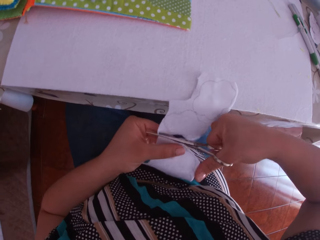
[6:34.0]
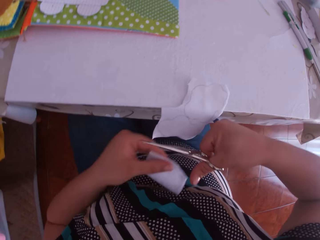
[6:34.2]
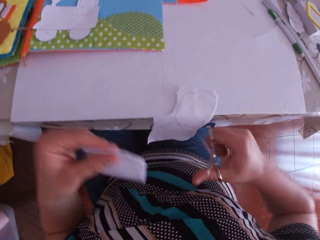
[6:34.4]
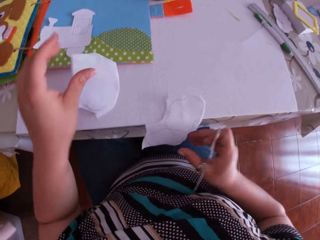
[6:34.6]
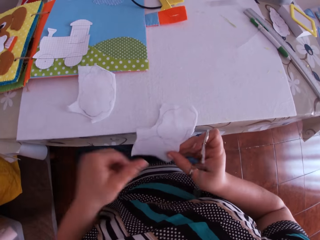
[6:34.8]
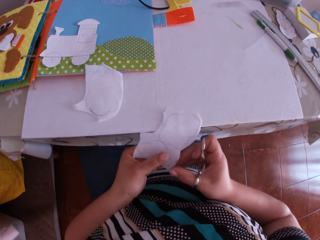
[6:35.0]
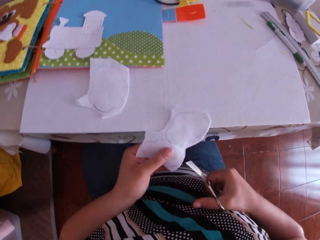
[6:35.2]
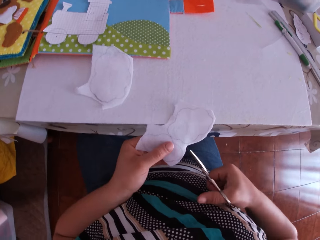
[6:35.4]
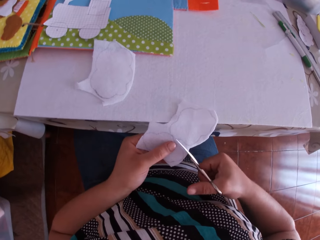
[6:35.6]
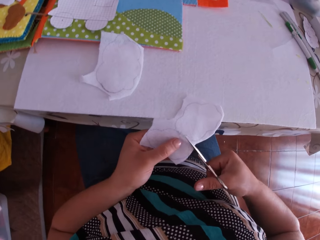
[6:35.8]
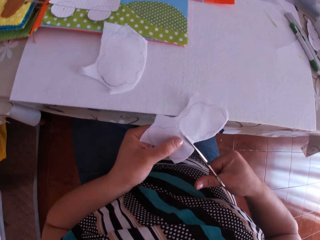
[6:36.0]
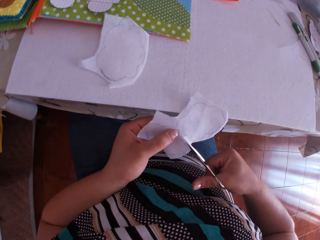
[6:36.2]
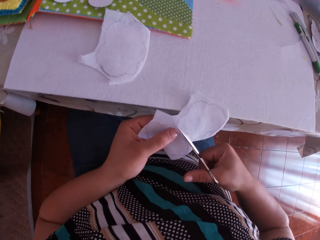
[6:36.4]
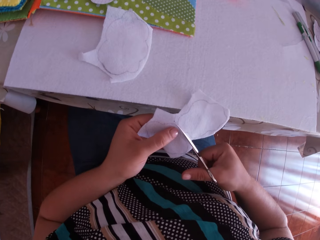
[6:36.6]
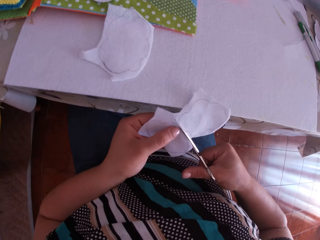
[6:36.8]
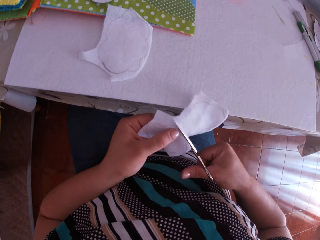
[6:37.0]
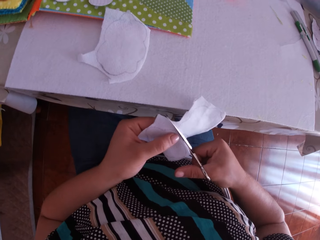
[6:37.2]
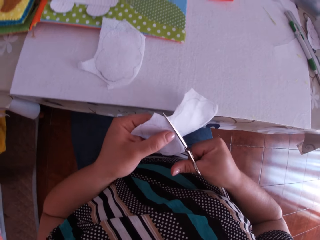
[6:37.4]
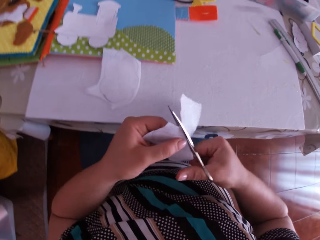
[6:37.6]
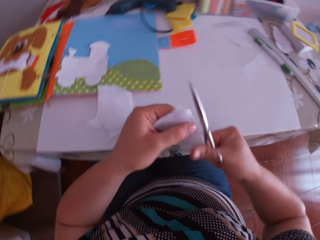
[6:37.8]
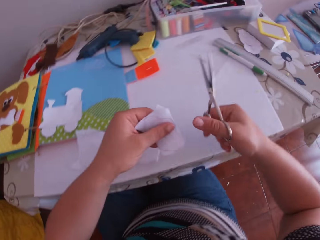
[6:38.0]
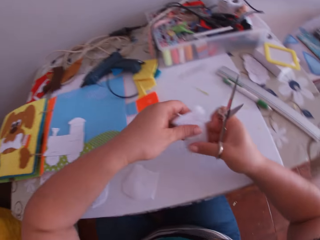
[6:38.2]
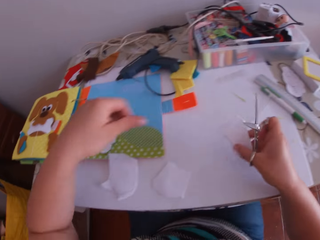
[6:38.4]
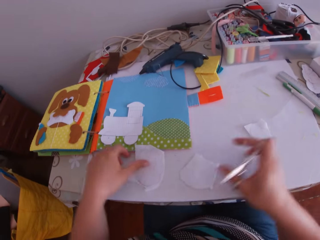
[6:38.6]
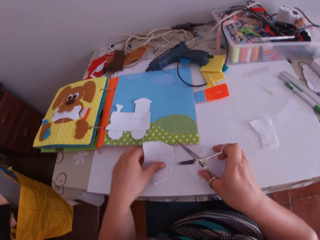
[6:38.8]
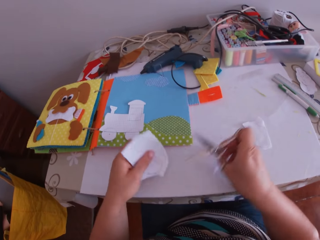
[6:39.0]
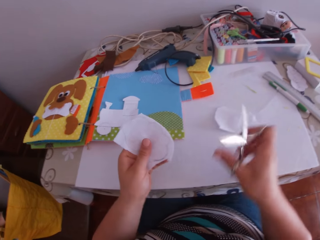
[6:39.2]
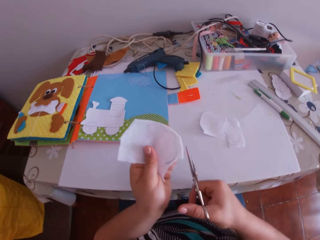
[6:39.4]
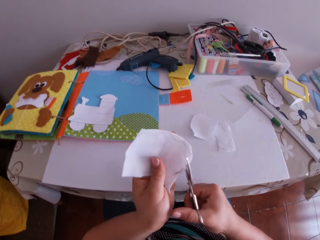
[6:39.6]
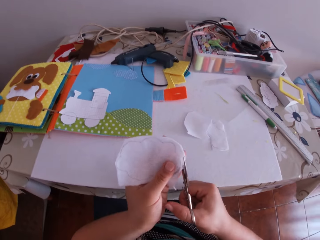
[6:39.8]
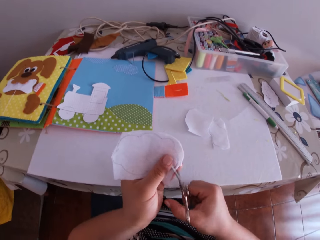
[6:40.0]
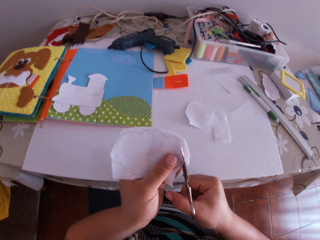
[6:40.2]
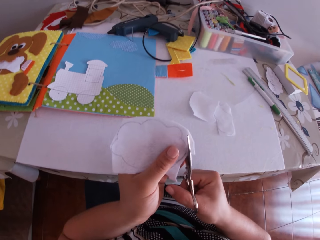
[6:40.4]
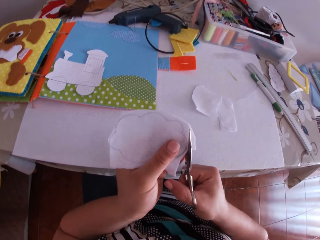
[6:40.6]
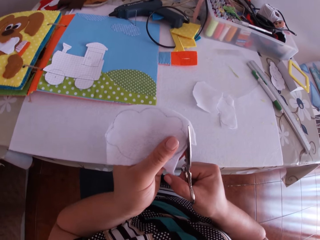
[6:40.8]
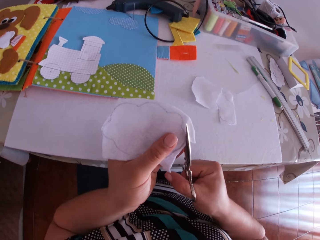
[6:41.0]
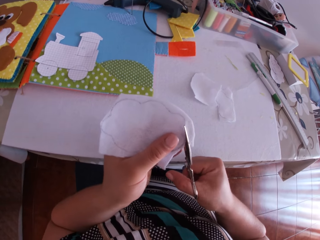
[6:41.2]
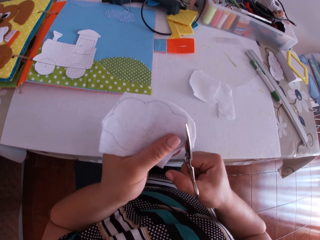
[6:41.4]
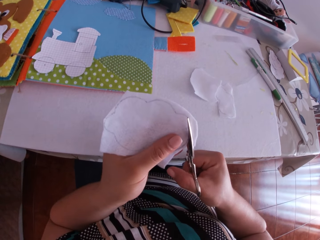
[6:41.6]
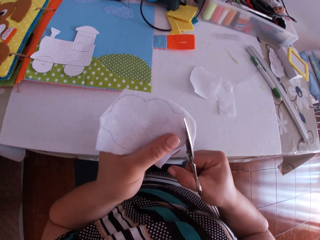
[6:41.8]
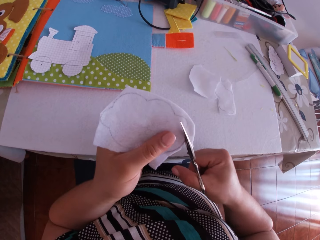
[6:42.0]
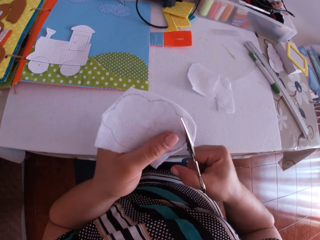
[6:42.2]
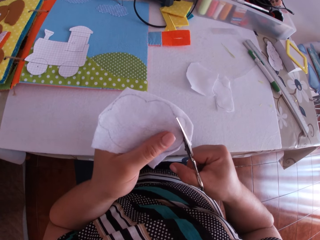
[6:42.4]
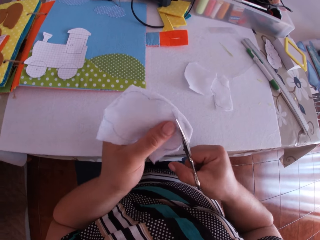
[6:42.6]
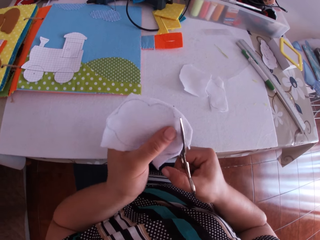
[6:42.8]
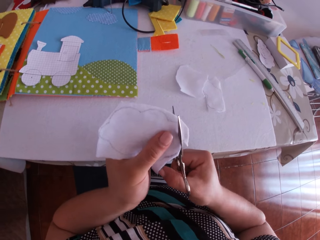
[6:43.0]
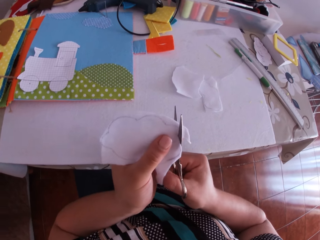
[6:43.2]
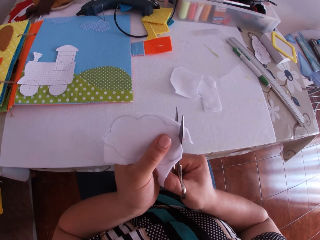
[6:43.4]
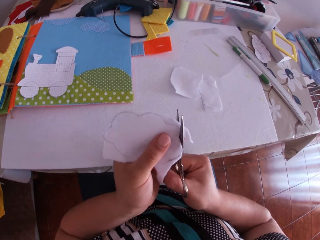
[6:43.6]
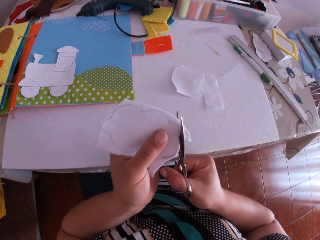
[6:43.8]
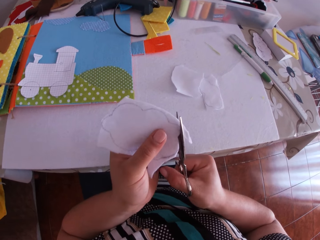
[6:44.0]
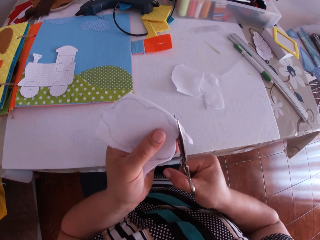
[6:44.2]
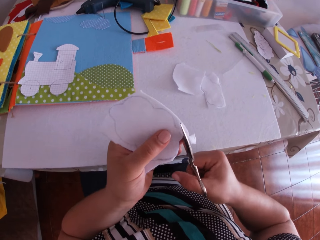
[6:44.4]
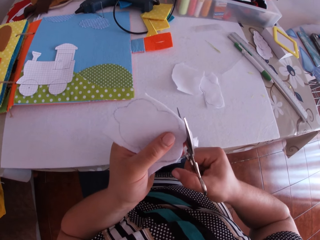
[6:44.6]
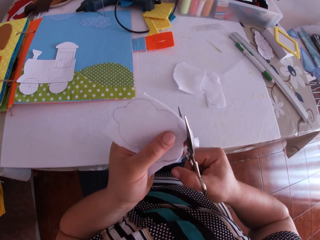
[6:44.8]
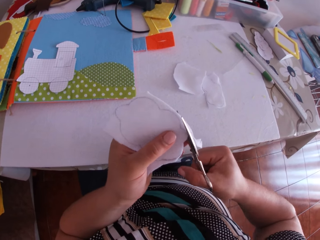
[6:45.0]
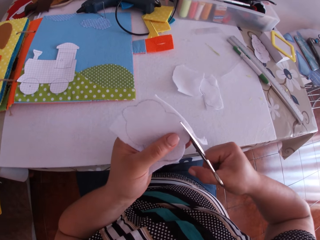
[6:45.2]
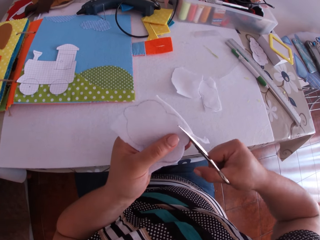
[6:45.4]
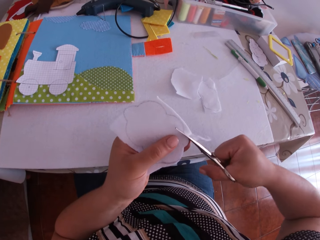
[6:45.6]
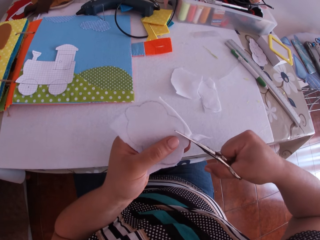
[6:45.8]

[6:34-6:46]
The camera wearer swings a hand. She drops the piece of felt material on the table with her left hand. She holds the felt material. She cuts the felt material using a pair of scissors. She swings a hand. She drops the felt material. She lifts the piece of material with her right hand. She trims the piece of material with the scissors in her right hand.

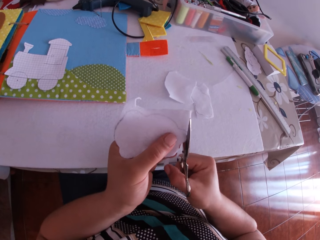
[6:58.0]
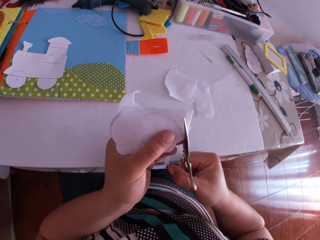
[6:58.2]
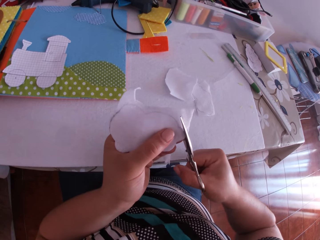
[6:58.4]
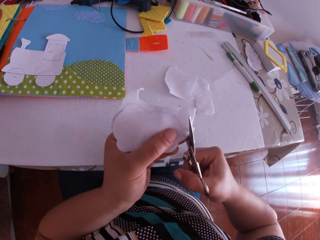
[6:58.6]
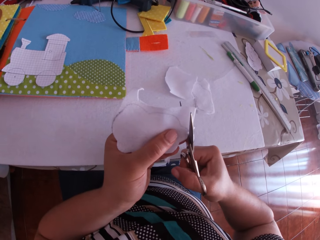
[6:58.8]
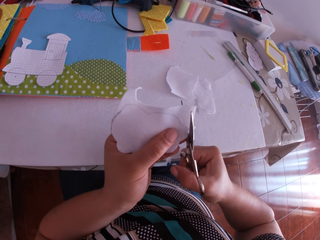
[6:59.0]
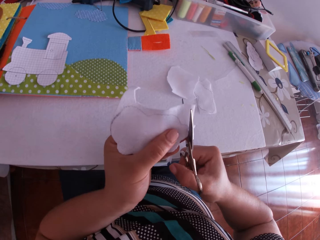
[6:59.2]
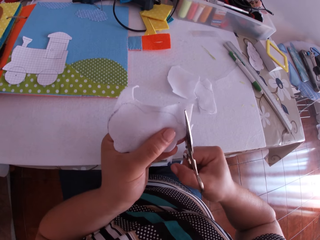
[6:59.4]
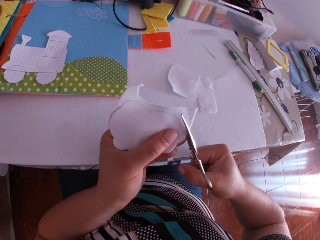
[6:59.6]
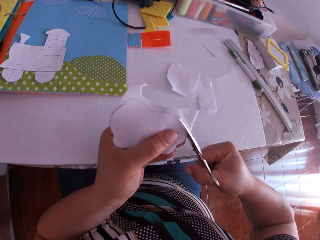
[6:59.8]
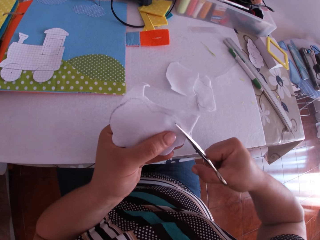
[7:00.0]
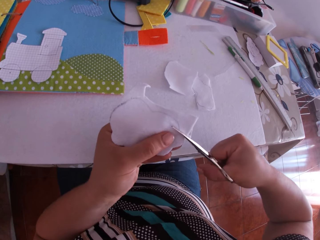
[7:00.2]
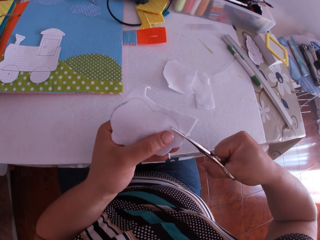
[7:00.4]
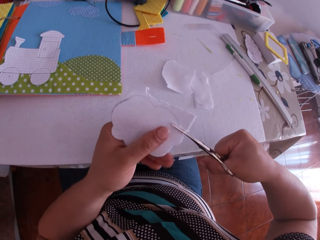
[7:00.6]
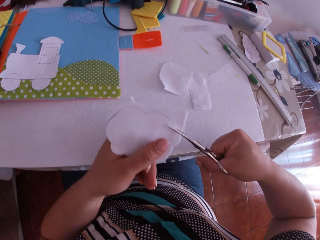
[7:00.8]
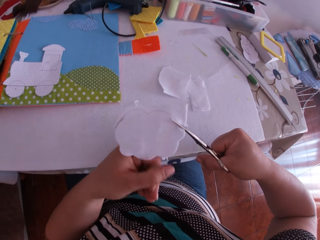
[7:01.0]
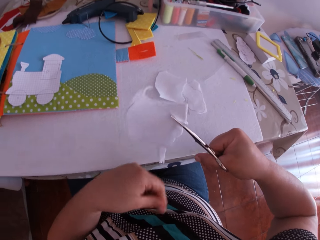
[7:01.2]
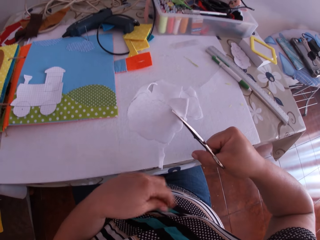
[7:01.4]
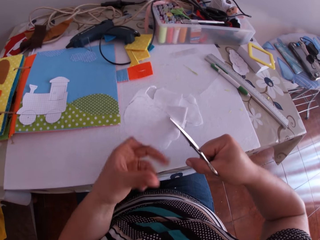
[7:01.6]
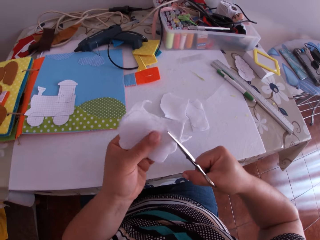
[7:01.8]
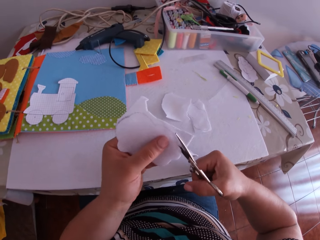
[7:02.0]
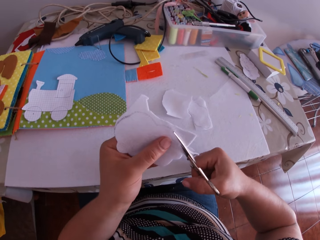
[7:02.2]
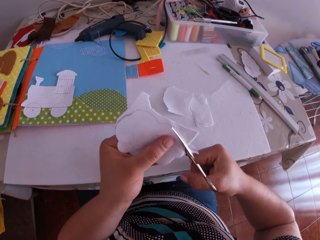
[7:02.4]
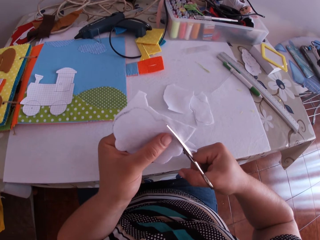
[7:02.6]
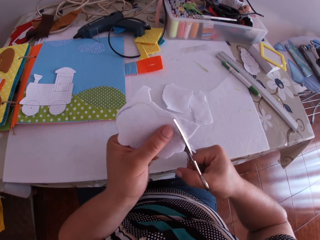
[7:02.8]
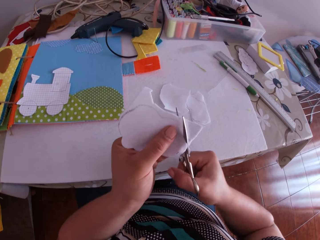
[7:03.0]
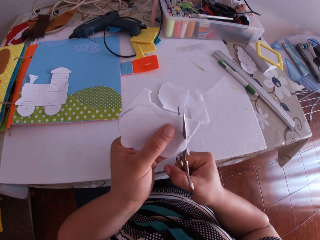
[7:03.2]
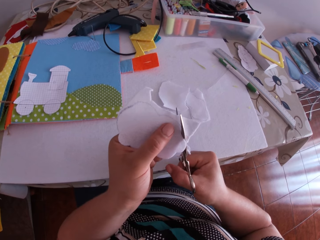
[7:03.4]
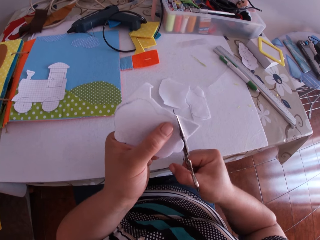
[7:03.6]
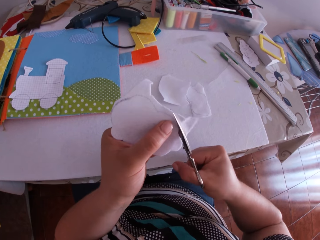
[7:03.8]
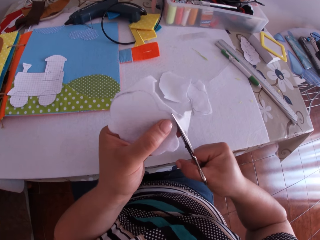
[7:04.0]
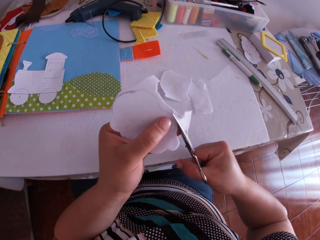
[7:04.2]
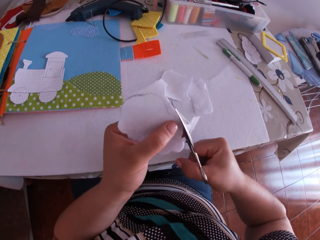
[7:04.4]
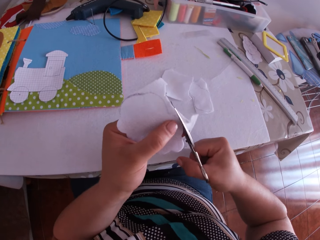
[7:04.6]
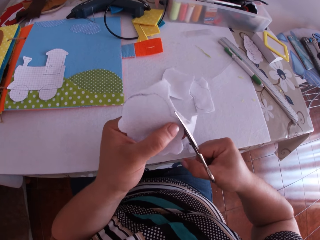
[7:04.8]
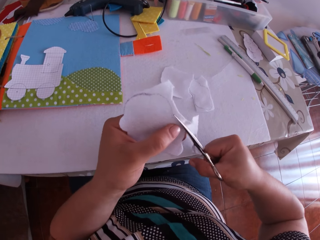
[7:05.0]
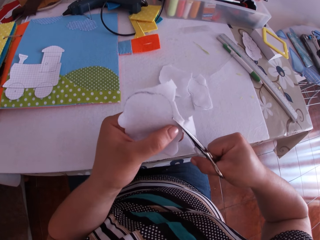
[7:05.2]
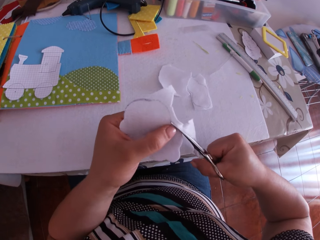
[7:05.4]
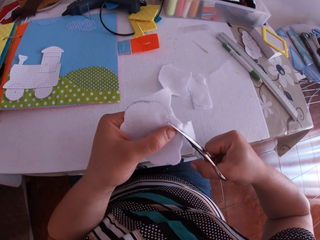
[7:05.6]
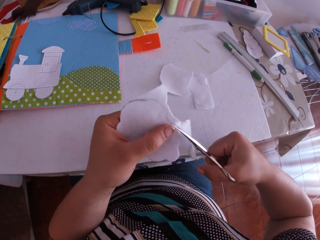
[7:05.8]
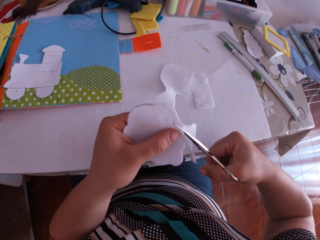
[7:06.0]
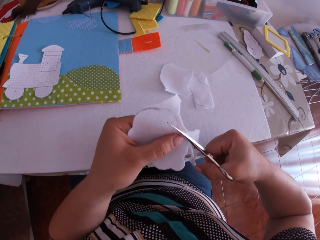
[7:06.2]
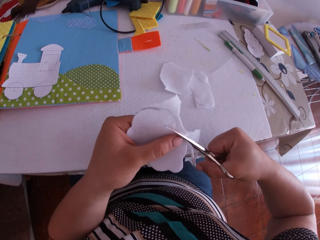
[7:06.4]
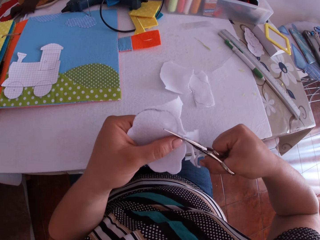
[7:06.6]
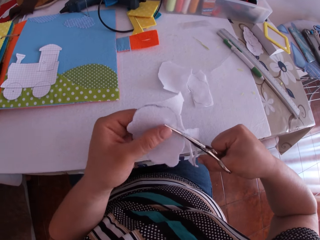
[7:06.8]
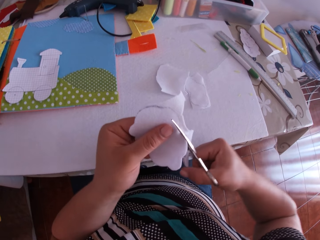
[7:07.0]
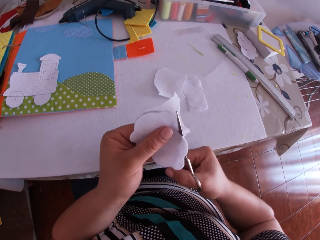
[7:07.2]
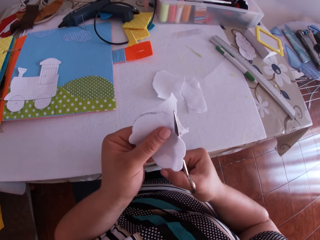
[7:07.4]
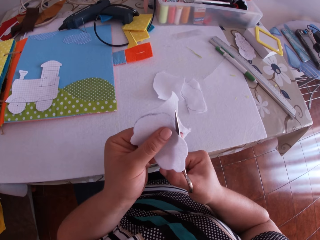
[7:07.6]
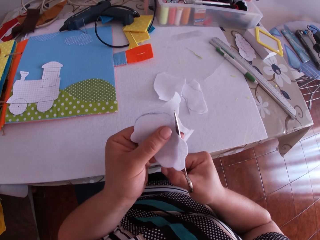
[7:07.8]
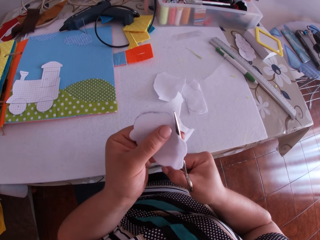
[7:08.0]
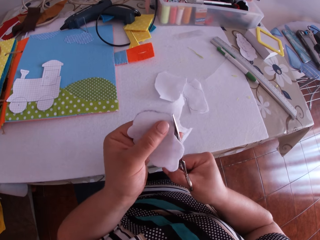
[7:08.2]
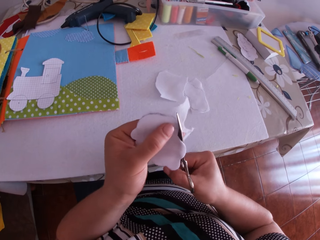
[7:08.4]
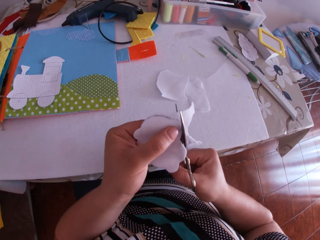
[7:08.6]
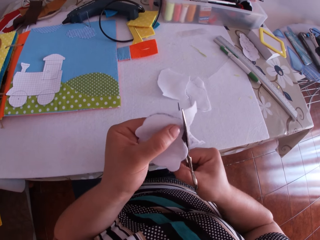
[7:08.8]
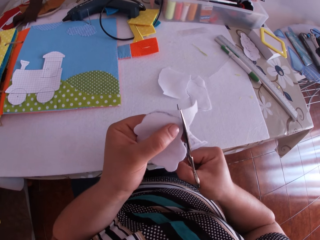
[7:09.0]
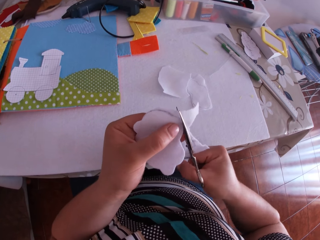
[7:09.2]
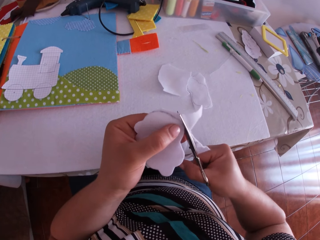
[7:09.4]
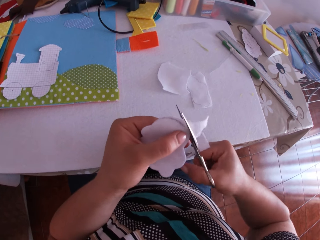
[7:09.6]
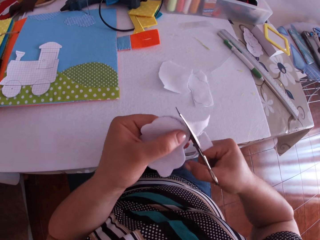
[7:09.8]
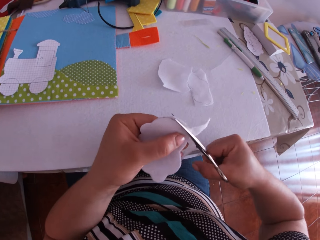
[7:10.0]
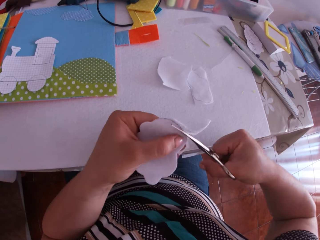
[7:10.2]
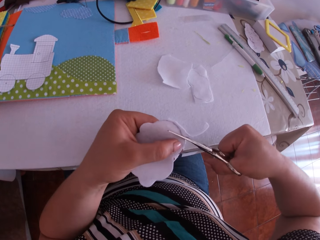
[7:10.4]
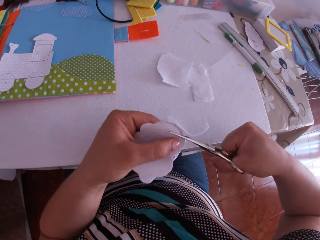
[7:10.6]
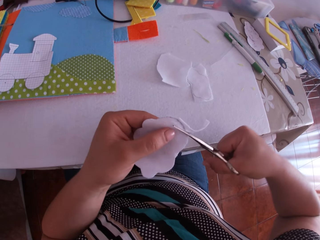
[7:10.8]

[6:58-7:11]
The camera wearer swings a hand. They hold the felt material. They trim the felt material using a pair of scissors.
